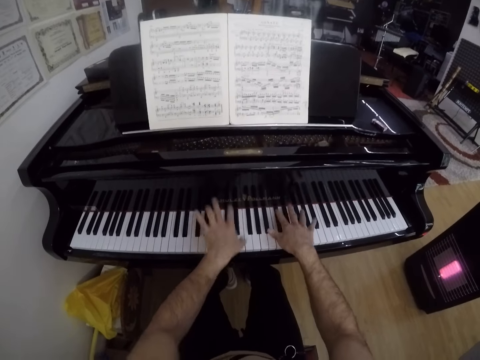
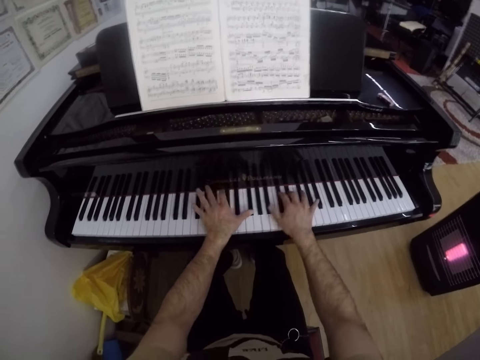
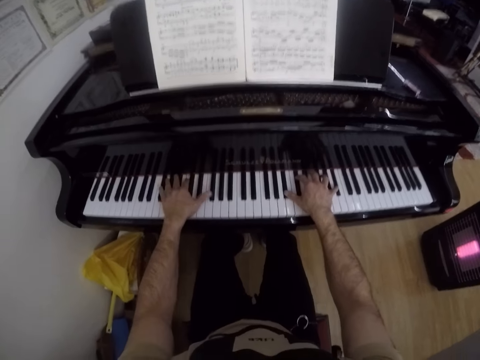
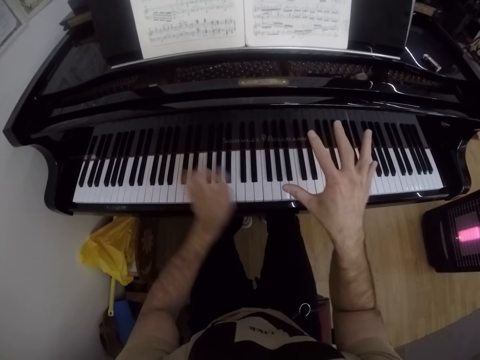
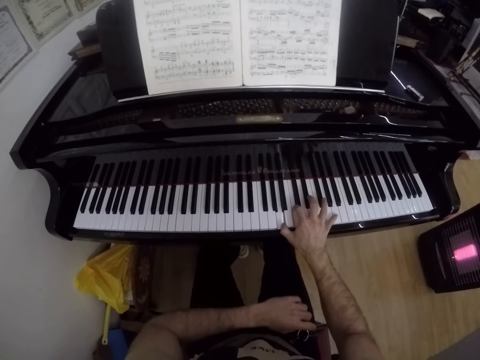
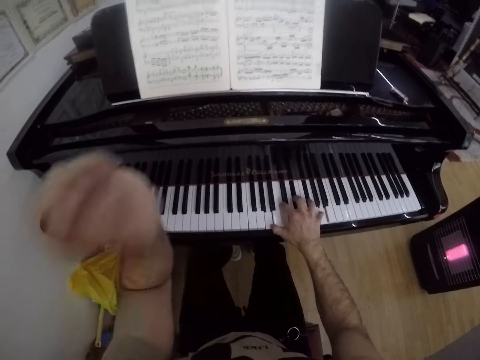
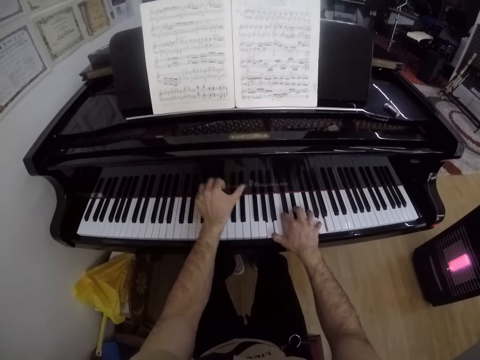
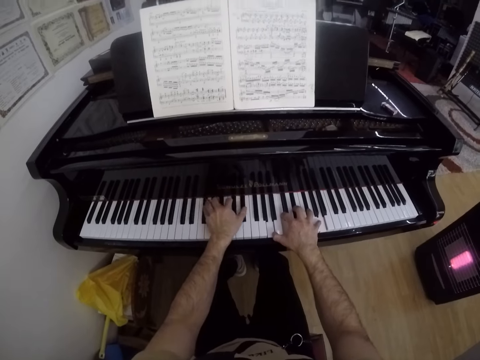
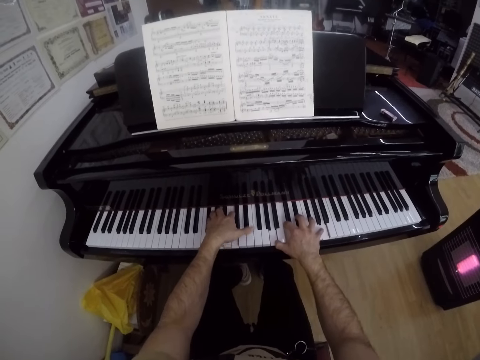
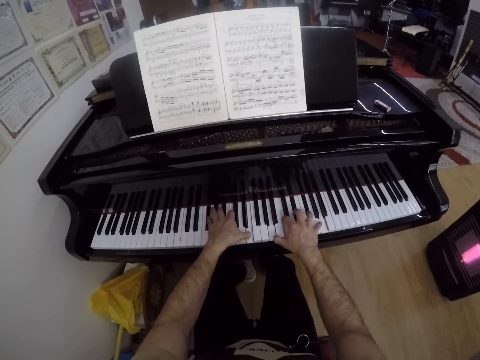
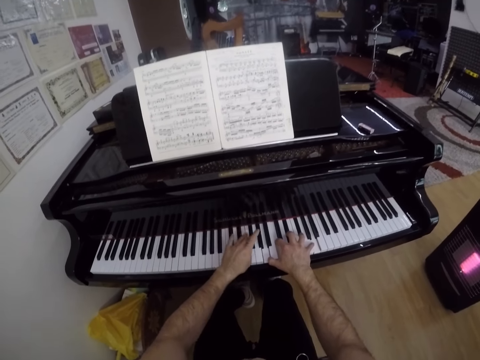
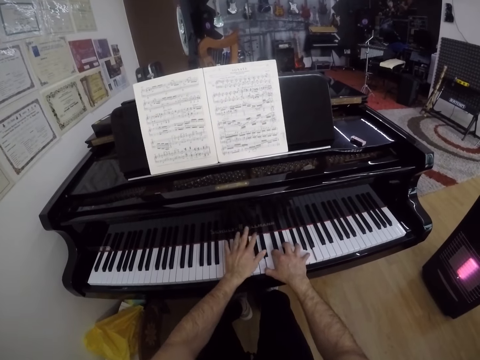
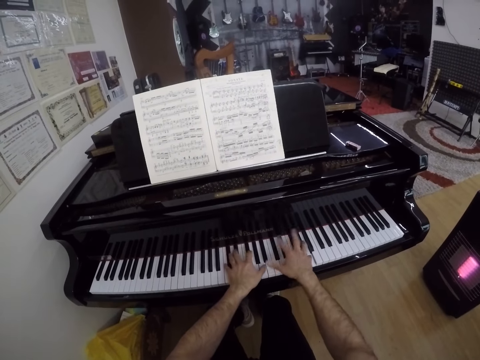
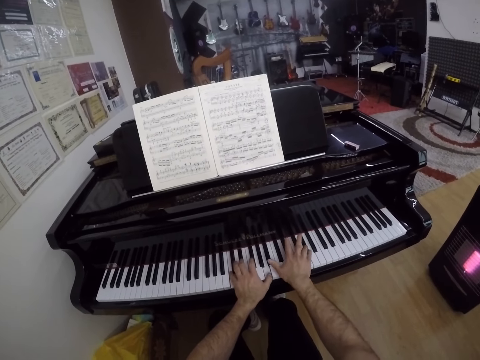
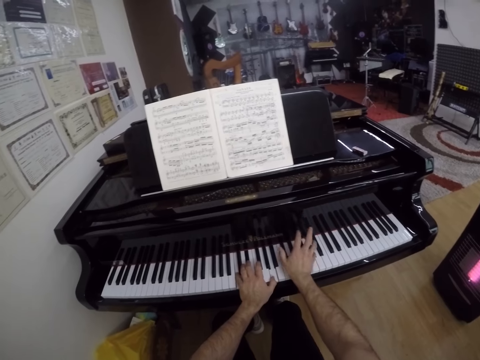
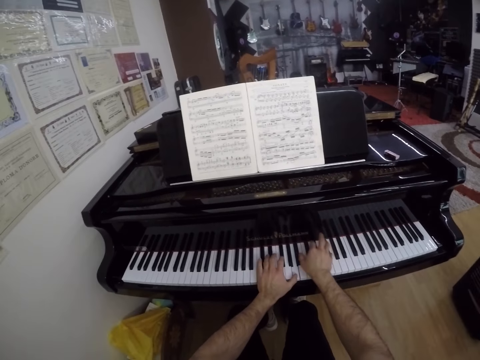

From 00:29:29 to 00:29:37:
The camera wearer moves the hand. They play the piano.

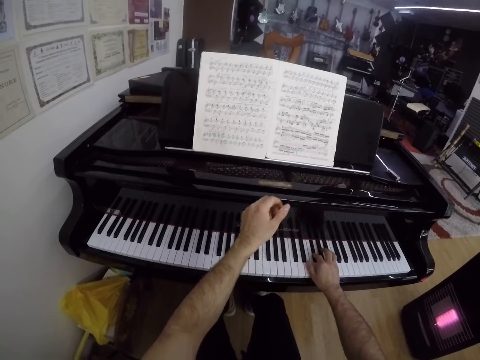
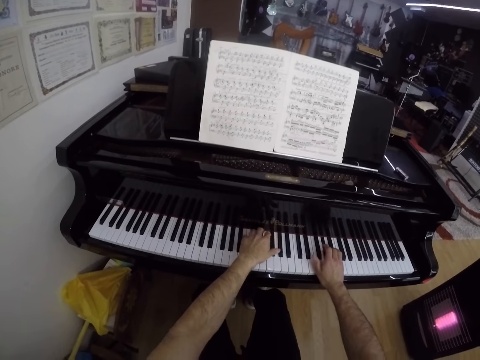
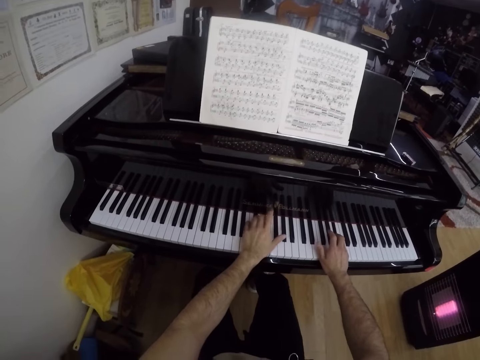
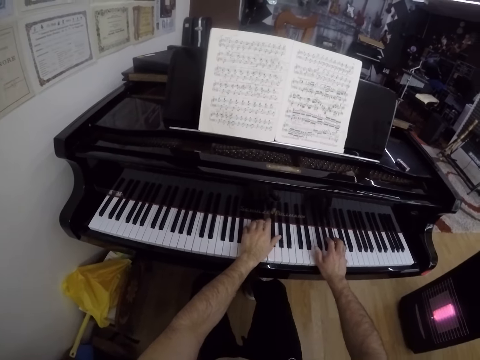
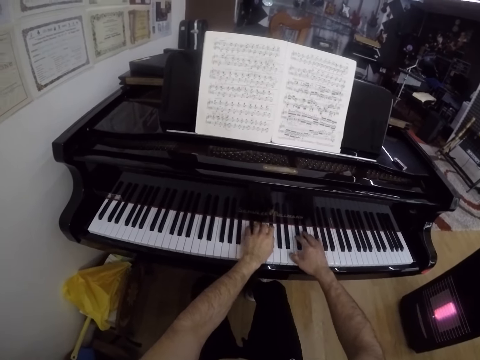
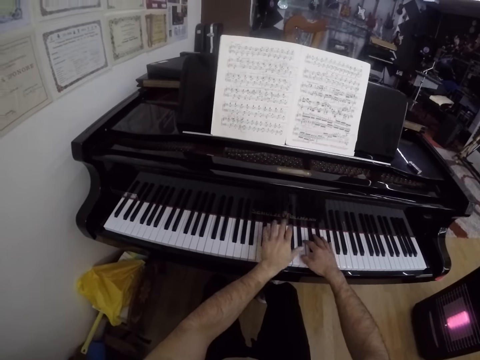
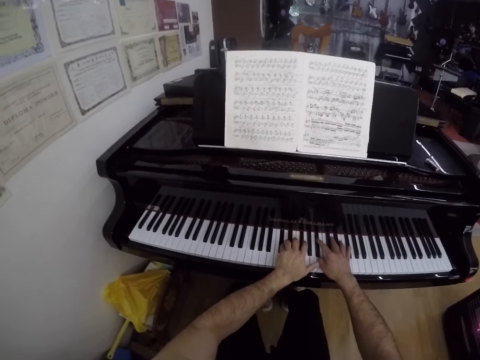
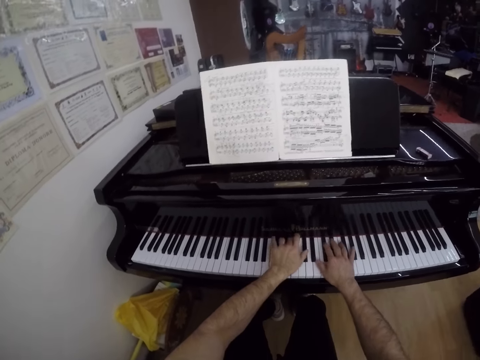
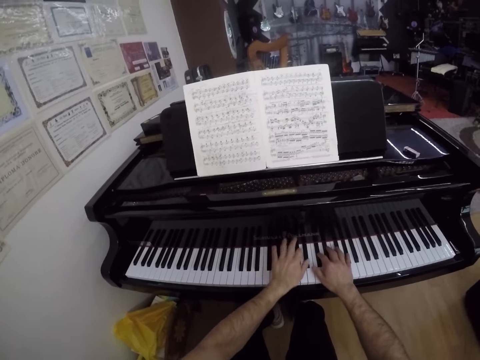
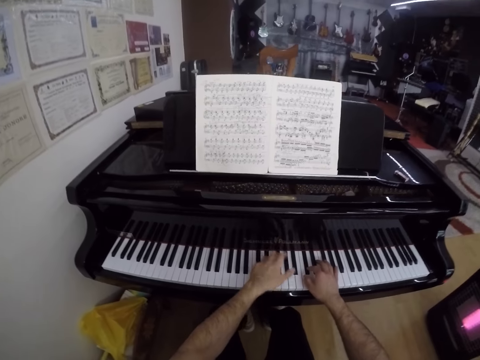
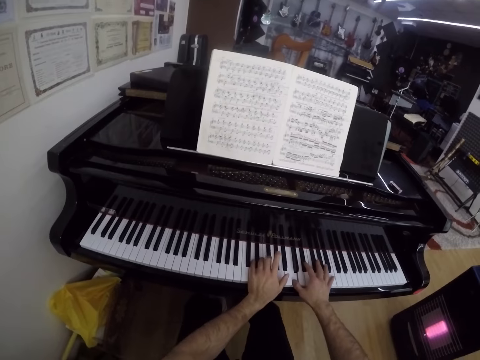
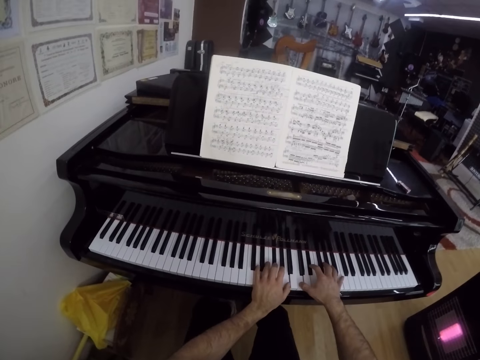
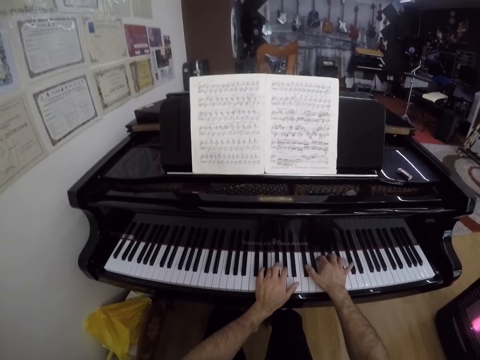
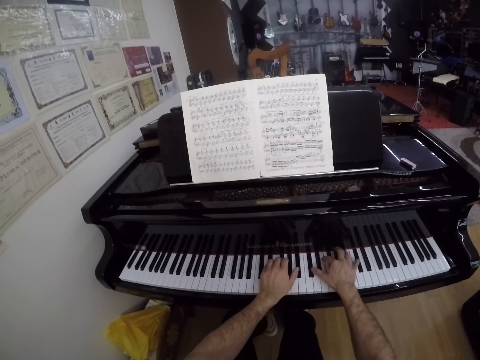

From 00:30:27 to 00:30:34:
The camera wearer plays the piano with his hands.

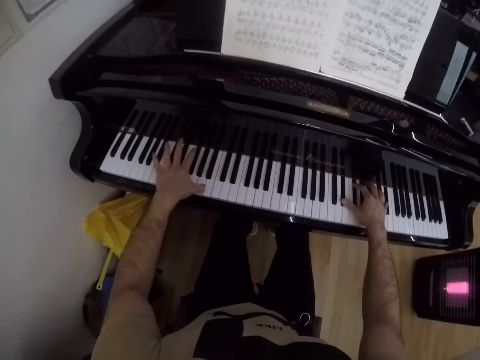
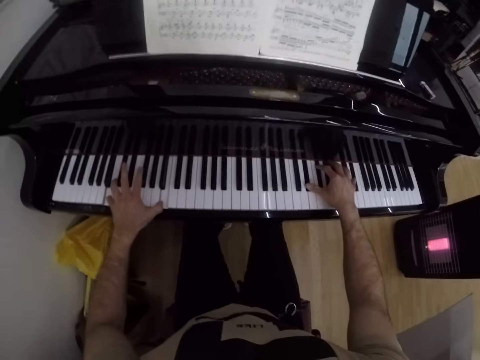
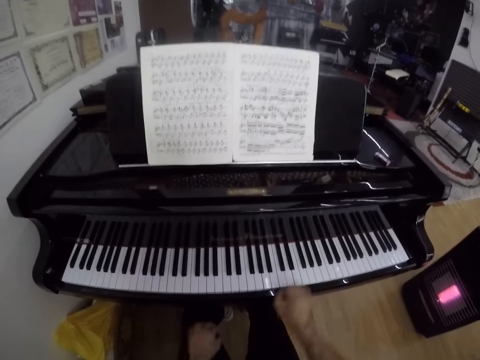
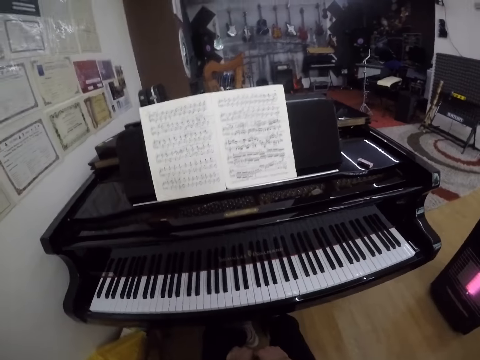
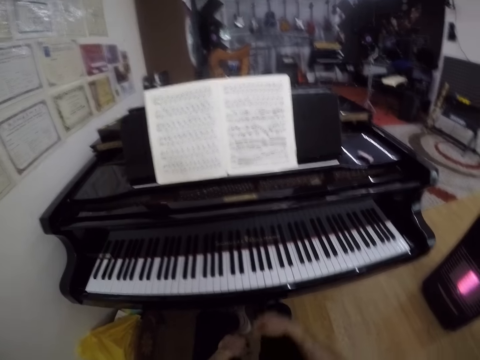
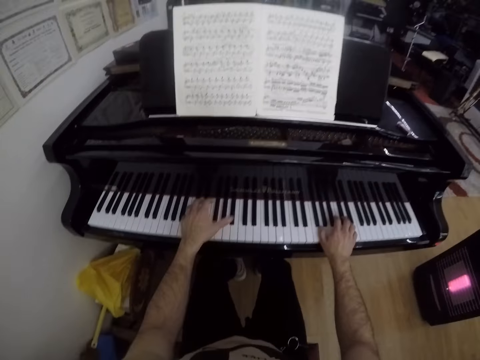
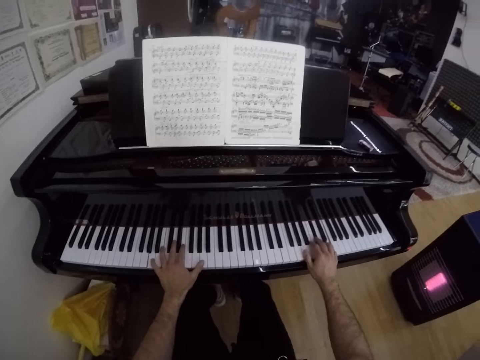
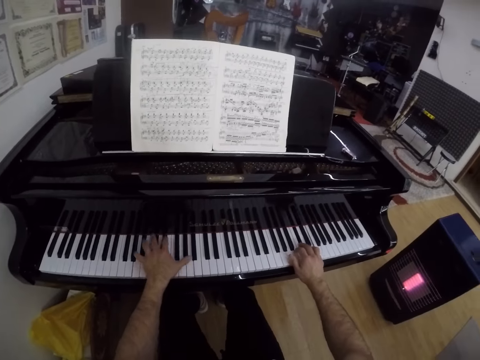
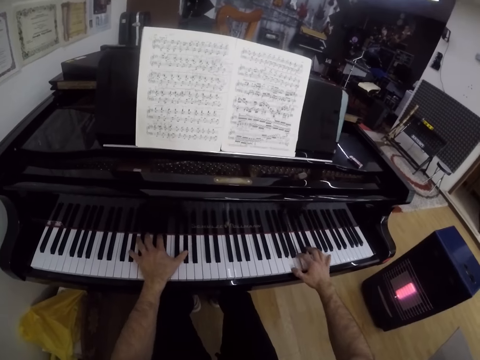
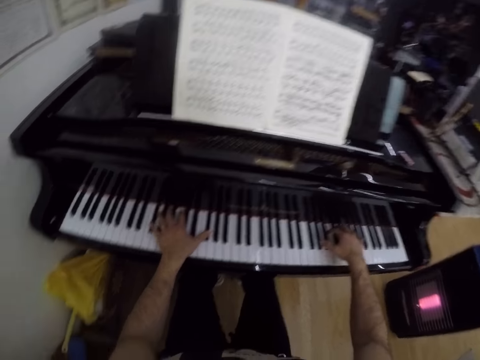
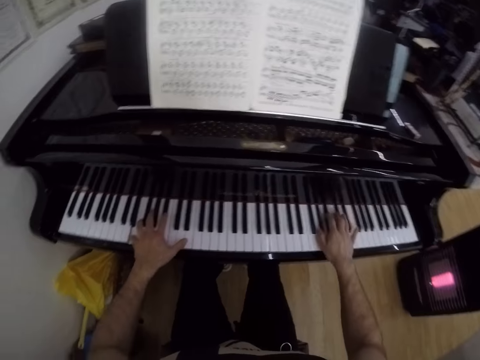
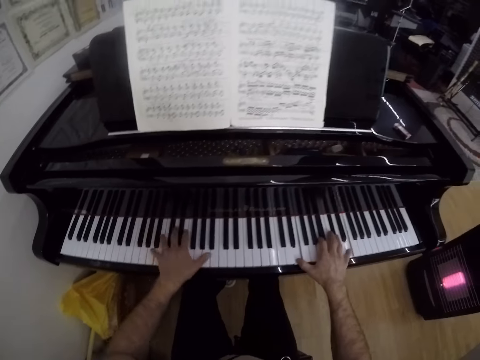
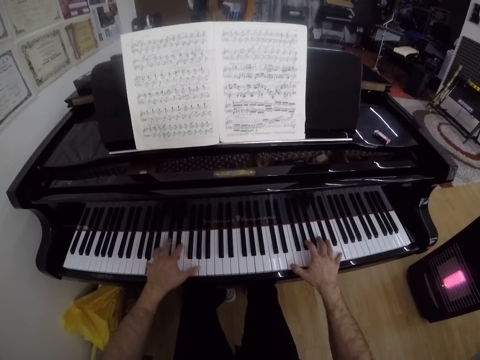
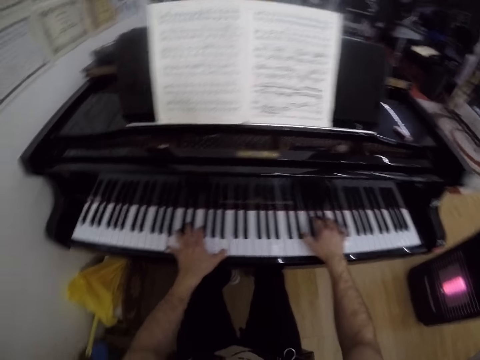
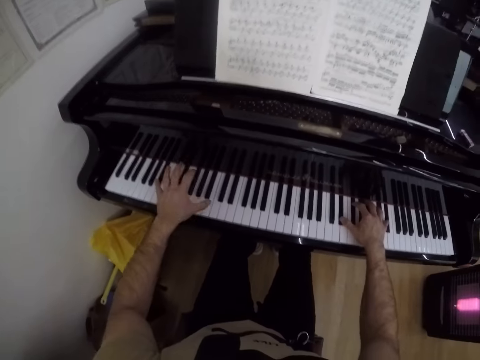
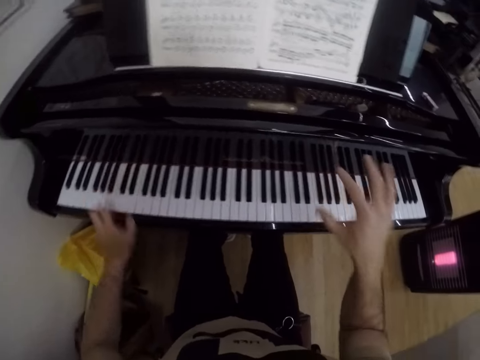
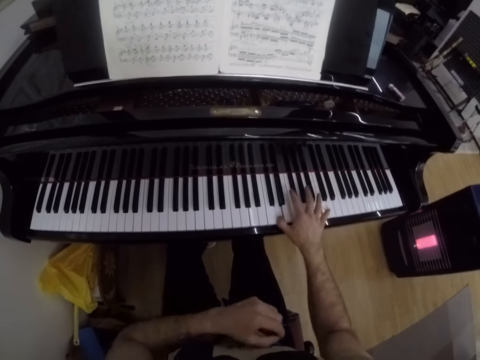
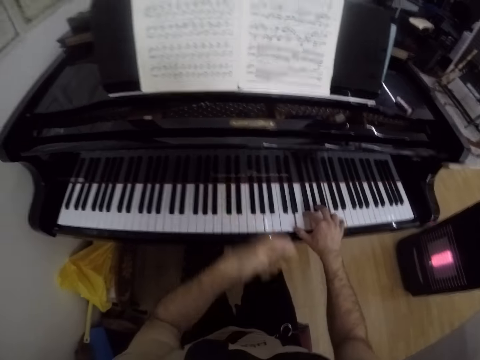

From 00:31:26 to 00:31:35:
The camera wearer looks around. They look at the book. They play the piano.

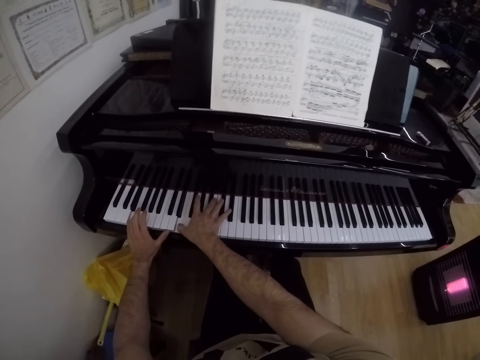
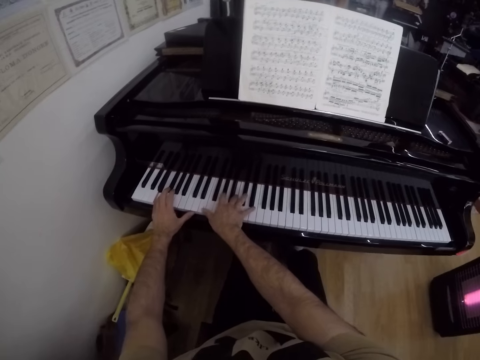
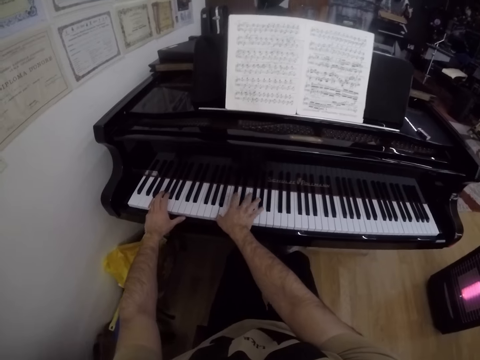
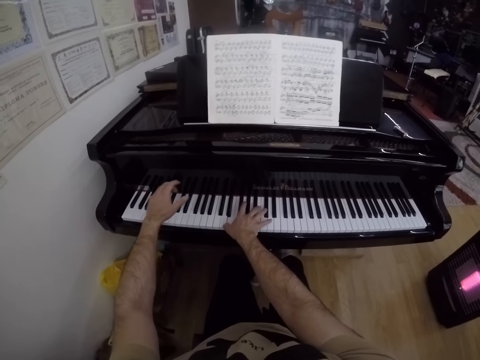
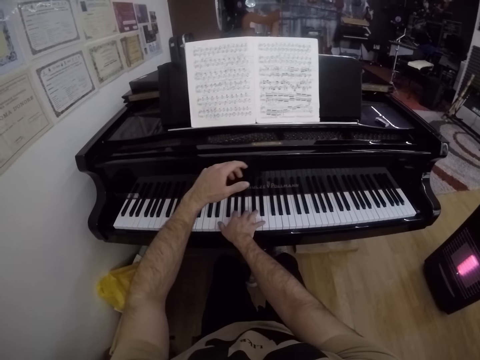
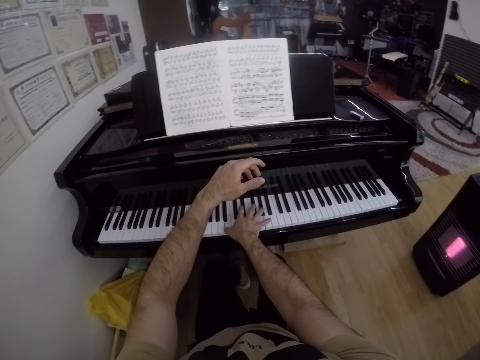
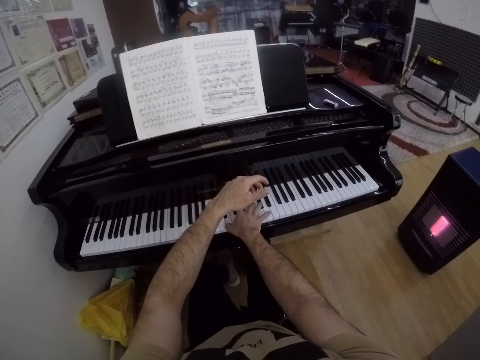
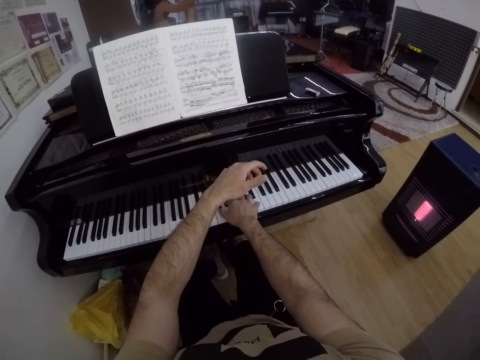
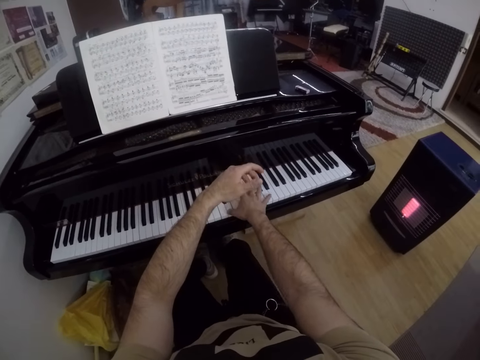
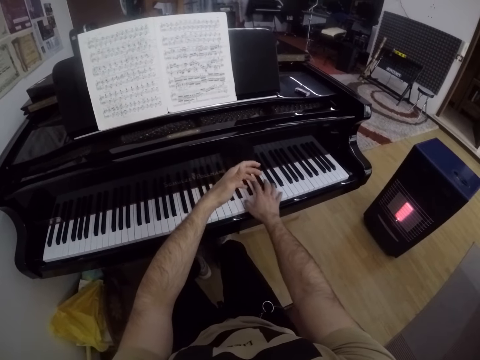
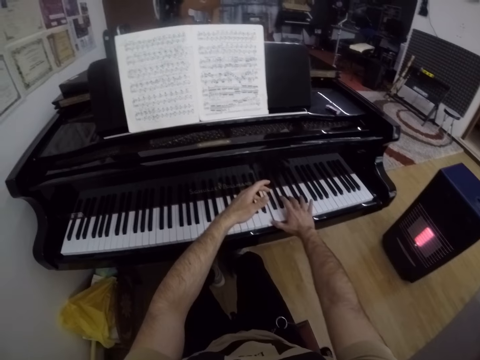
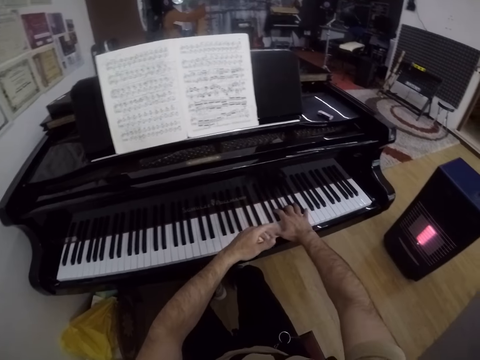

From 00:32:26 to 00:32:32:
The camera wearer plays the piano with his right hand.
